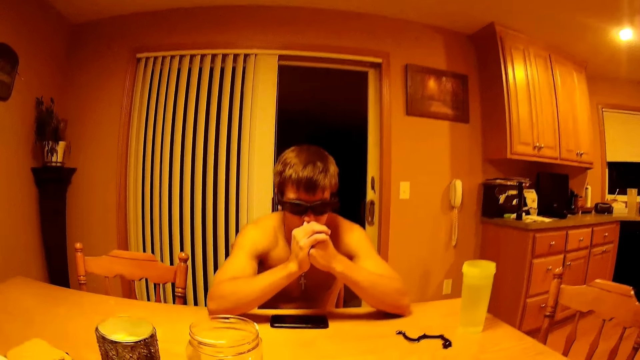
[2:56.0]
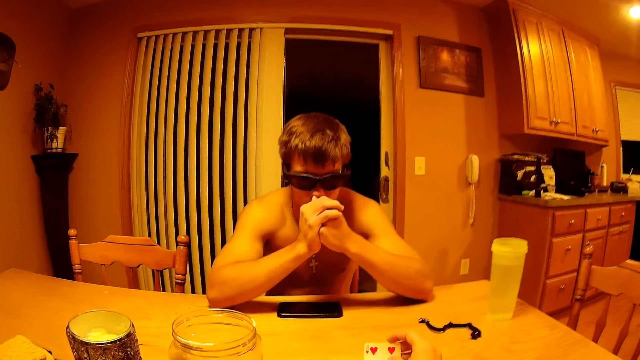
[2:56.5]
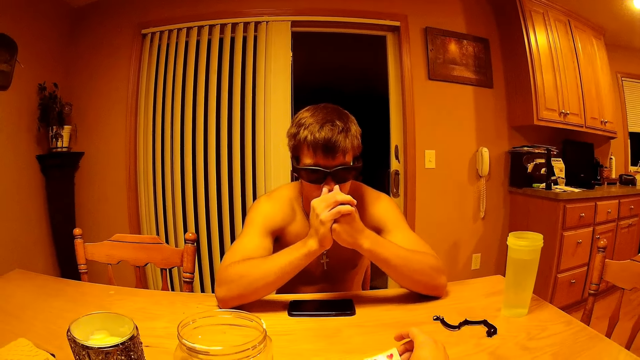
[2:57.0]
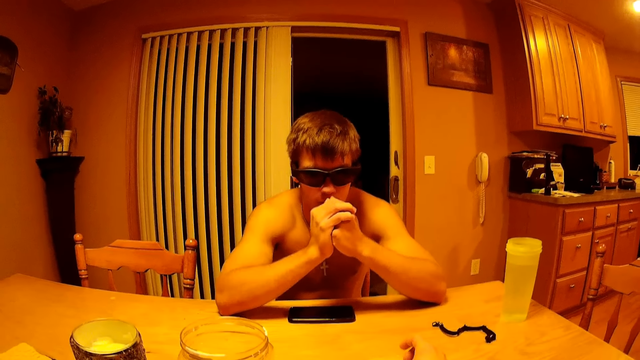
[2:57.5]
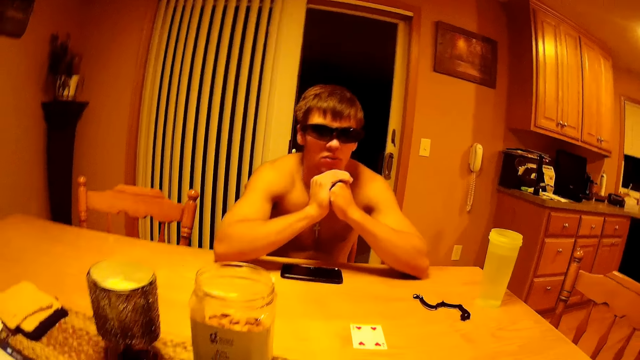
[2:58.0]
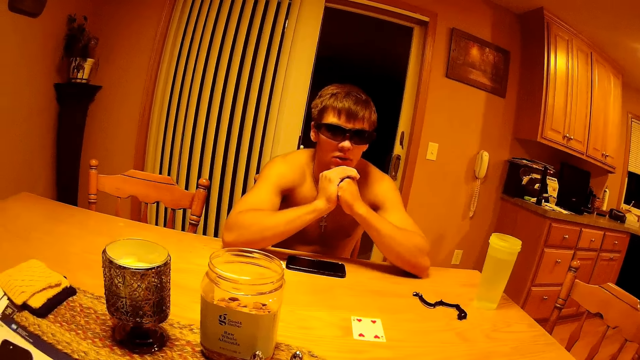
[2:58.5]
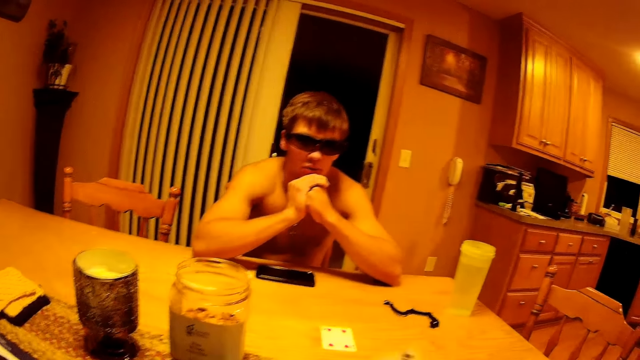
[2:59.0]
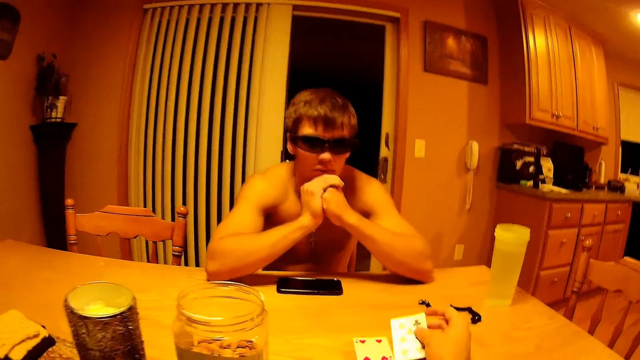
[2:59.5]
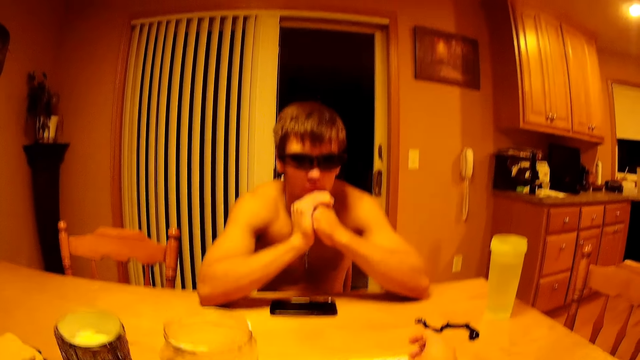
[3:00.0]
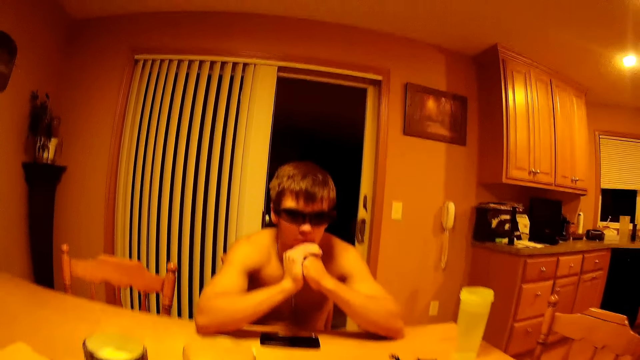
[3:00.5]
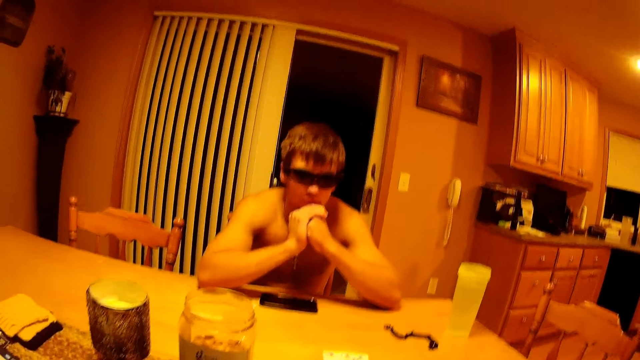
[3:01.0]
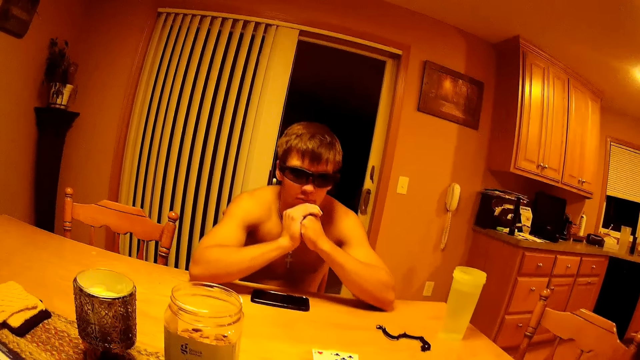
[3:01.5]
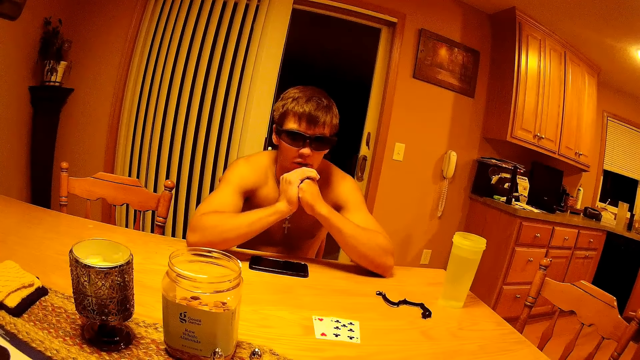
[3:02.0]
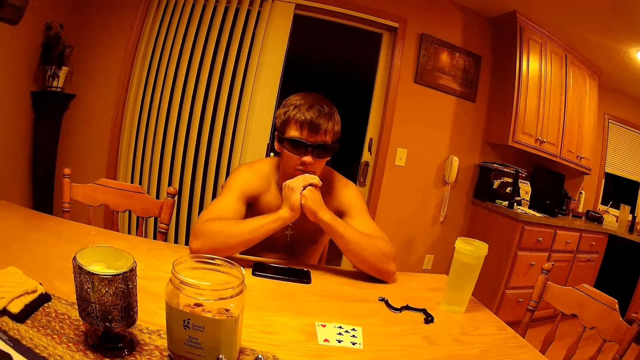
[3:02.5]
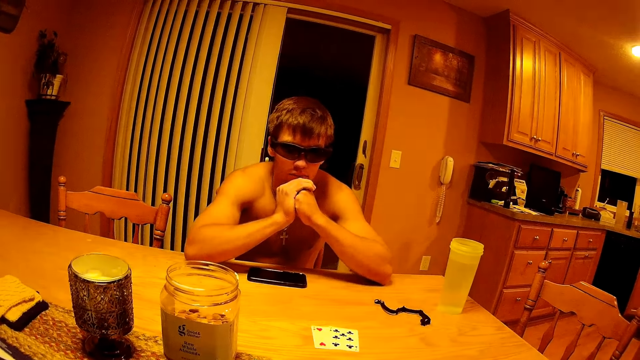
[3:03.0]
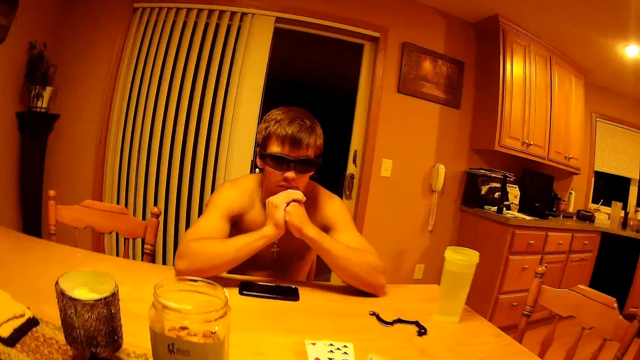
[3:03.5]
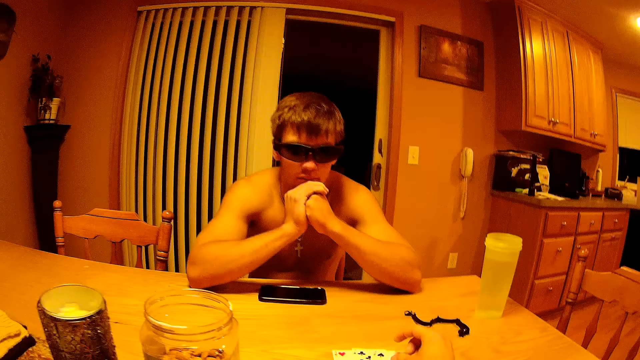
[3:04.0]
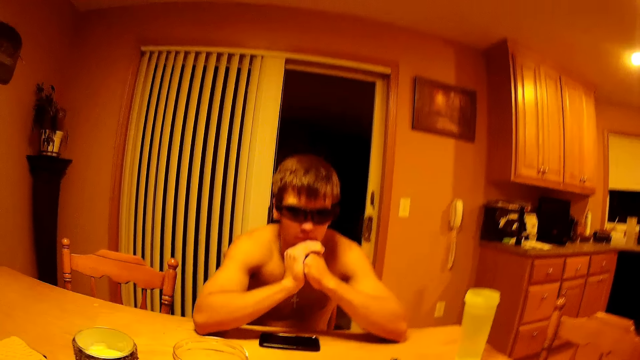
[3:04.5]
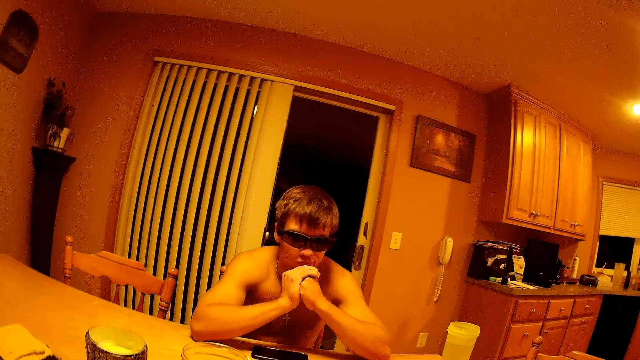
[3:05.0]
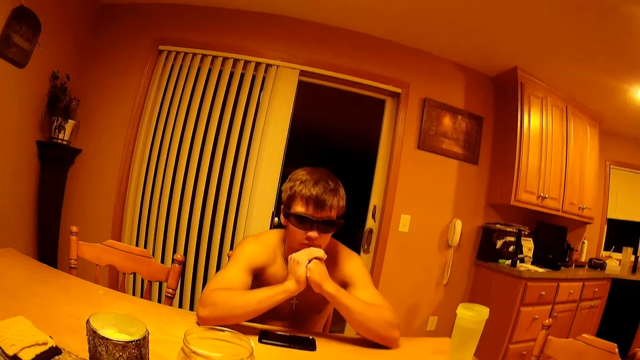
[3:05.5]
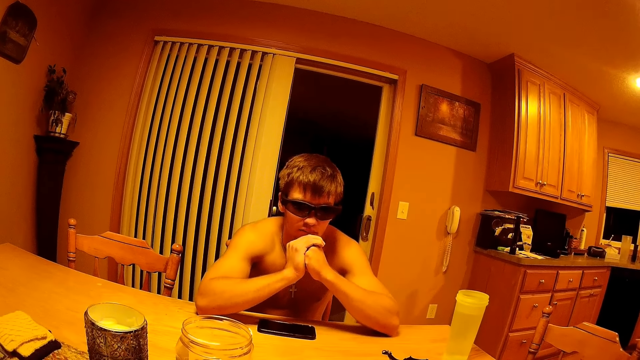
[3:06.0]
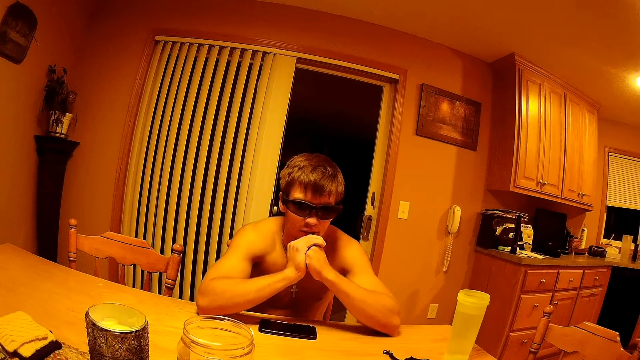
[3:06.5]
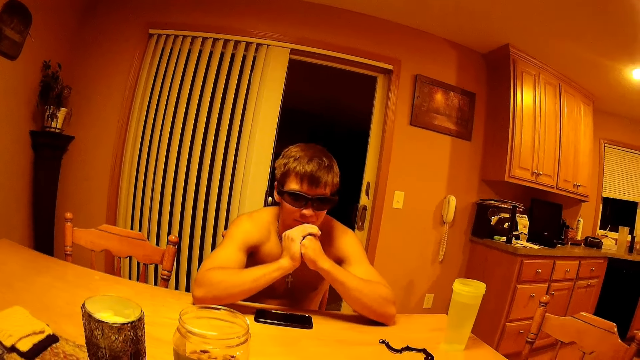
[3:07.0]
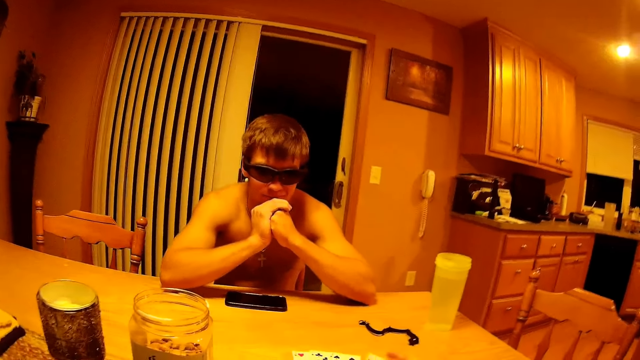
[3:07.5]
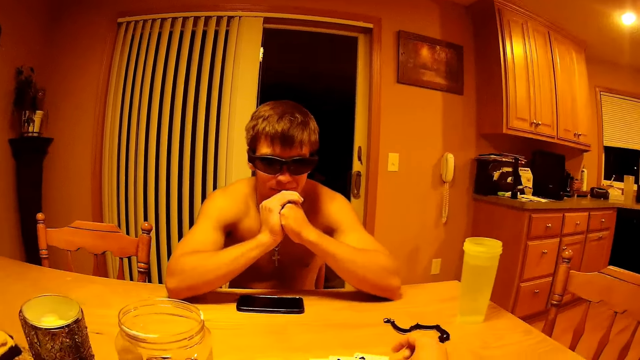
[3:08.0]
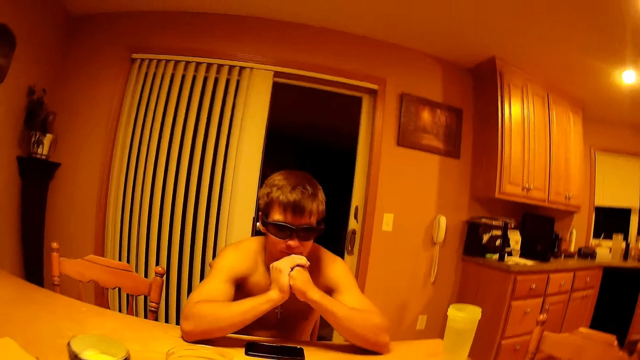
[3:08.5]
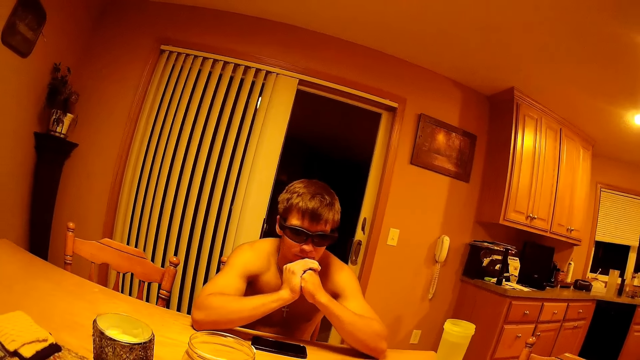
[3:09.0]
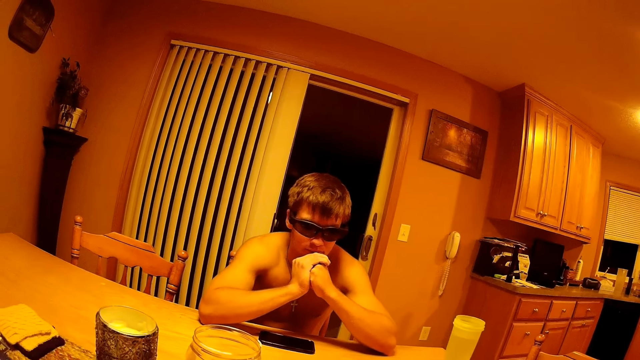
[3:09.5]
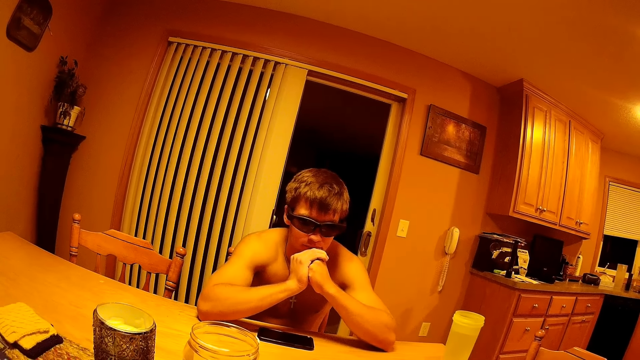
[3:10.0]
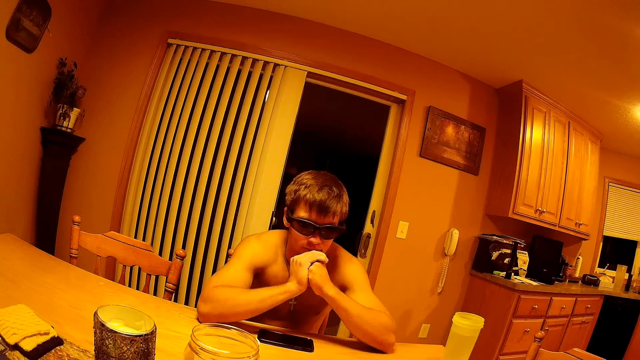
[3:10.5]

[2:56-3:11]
A man puts his hands on his nose. The camera wearer puts a card on the table. They talk to the man. They put a card on the table. The man talks to the camera wearer. The camera wearer puts a card on the table. The man looks at the cards. The camera wearer puts a card on the table.

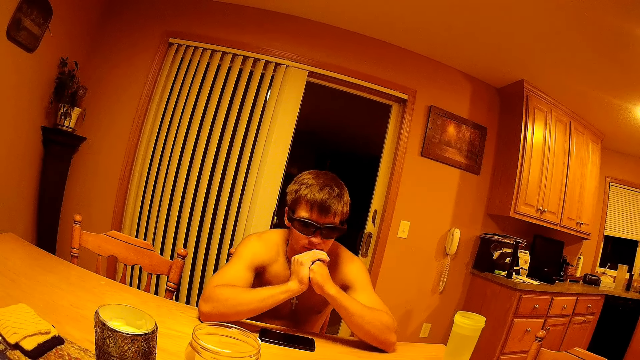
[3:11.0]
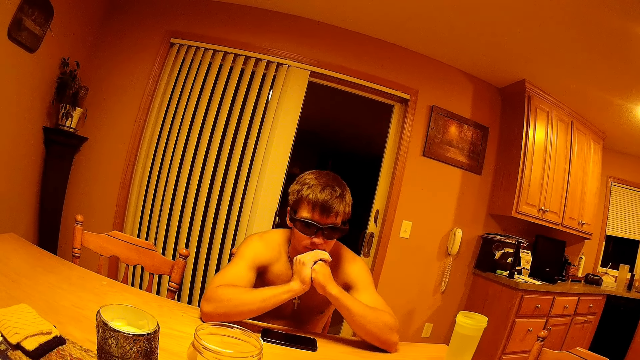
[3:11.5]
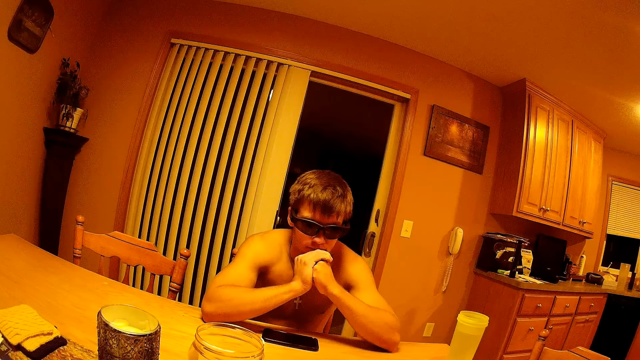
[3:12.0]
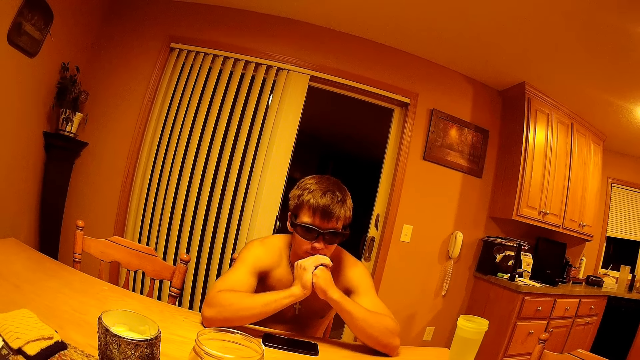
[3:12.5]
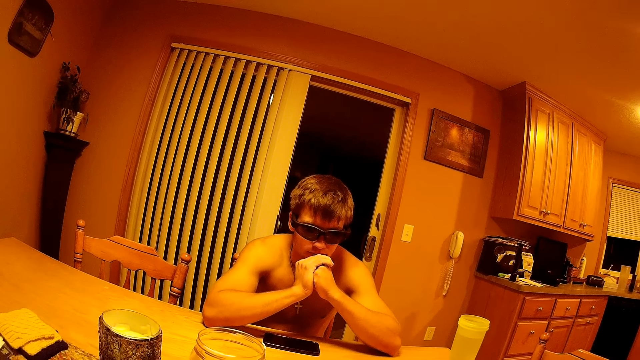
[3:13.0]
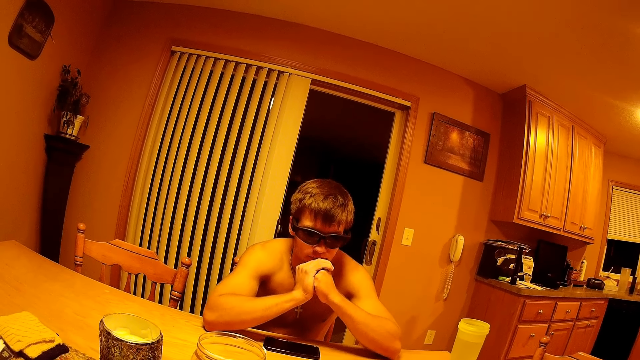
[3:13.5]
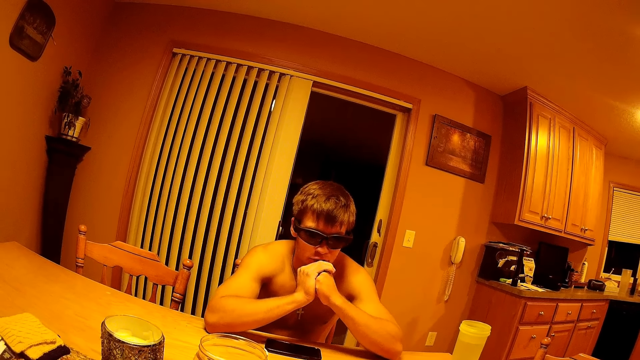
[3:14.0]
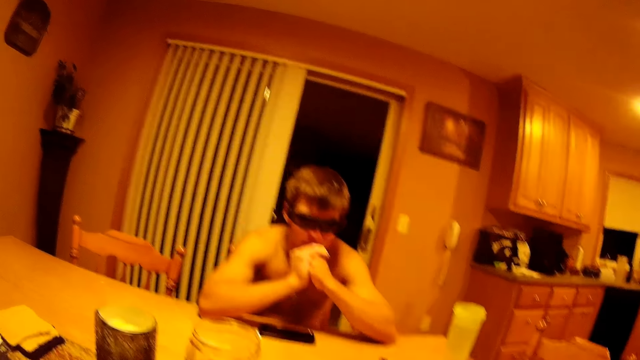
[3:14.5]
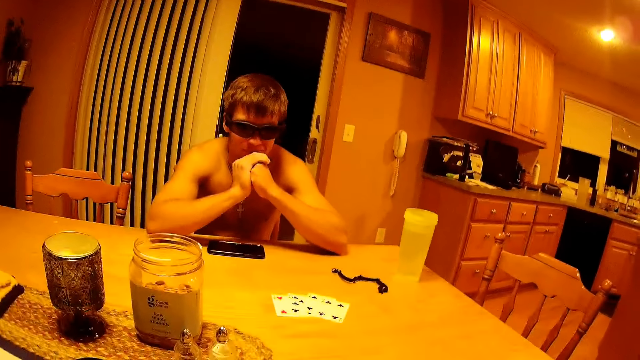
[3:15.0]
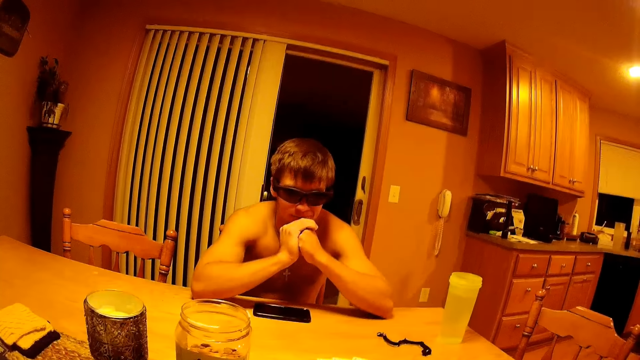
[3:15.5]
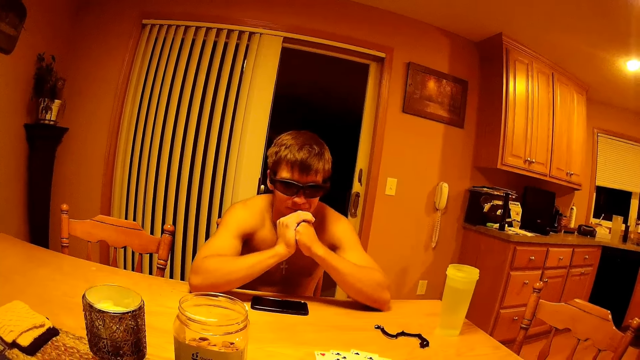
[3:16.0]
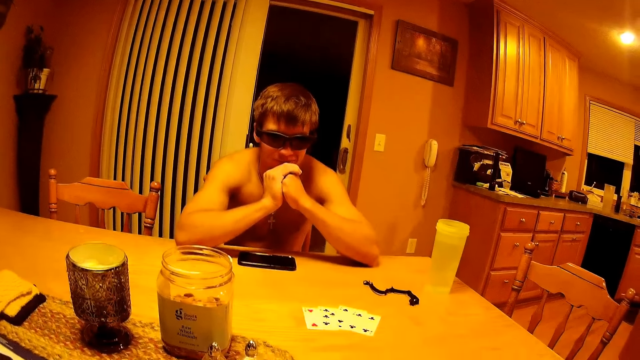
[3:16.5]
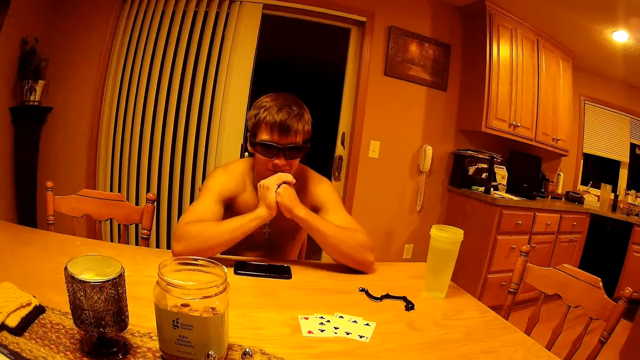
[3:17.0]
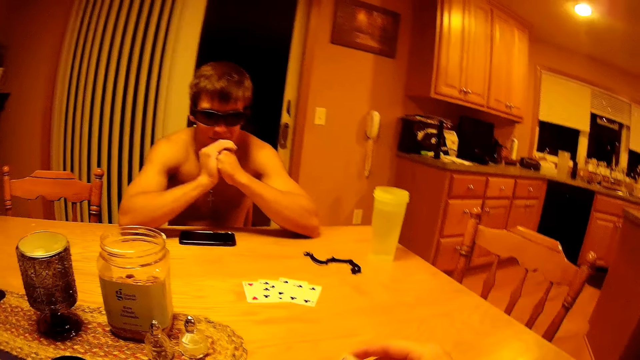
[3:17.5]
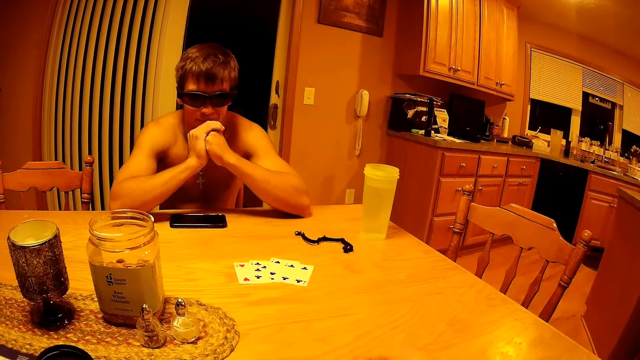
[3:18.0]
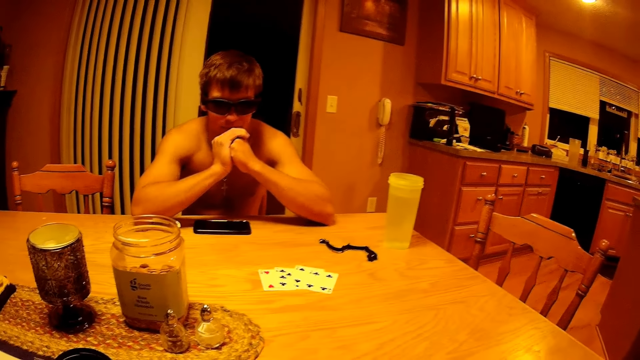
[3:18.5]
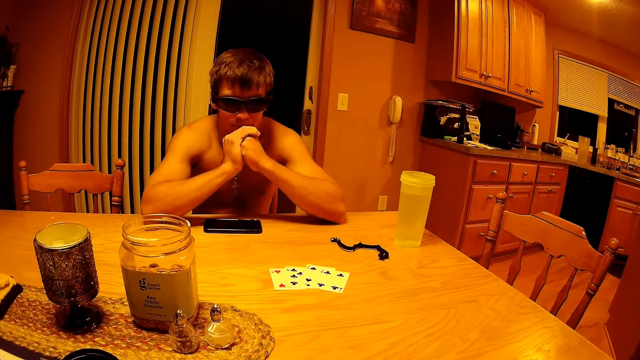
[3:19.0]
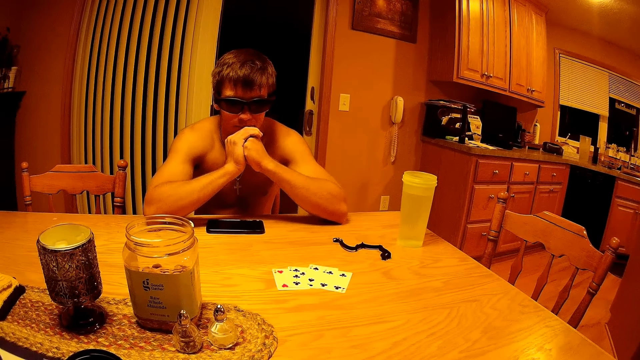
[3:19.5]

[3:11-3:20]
A man talks to the camera wearer. The camera wearer looks at the cards. They talk to the man. The man talks to the camera wearer.
